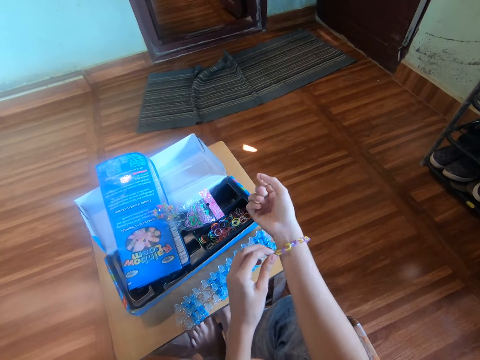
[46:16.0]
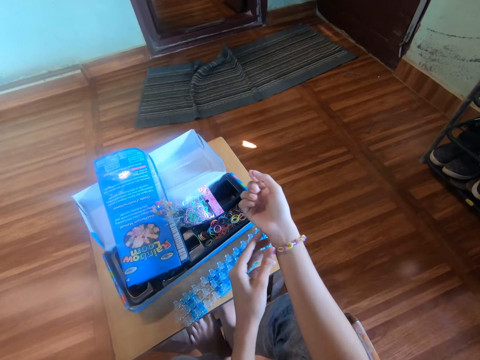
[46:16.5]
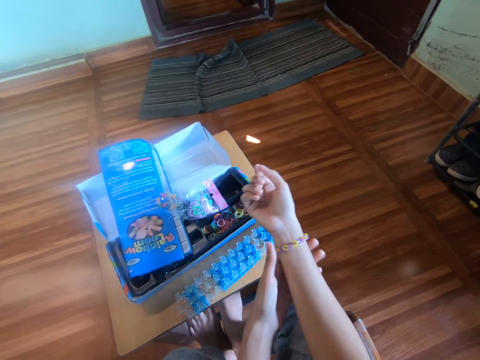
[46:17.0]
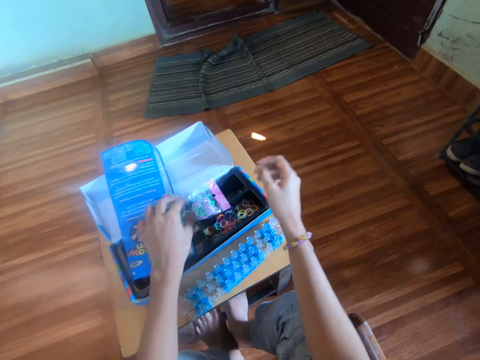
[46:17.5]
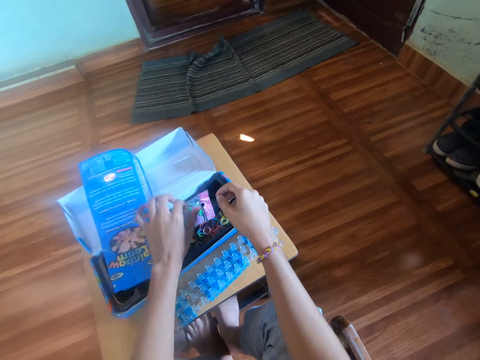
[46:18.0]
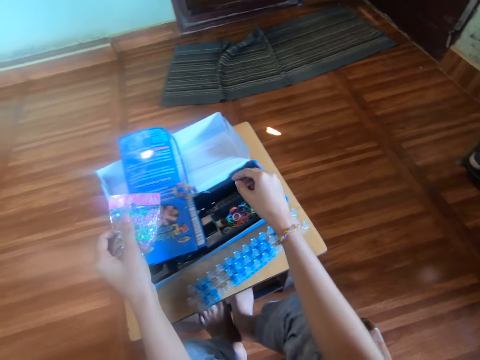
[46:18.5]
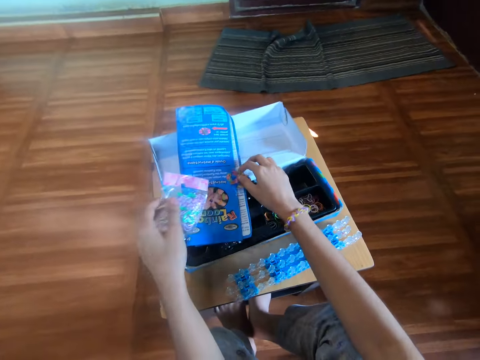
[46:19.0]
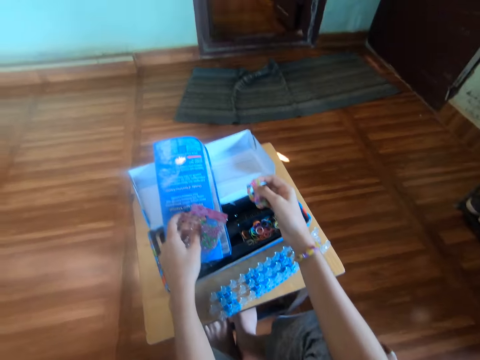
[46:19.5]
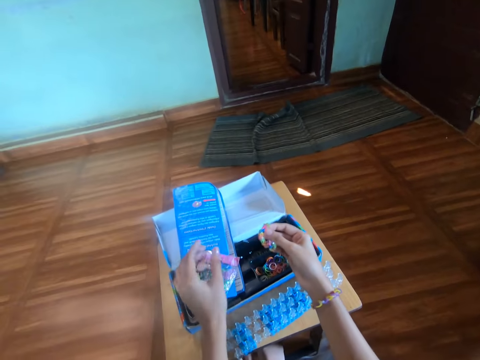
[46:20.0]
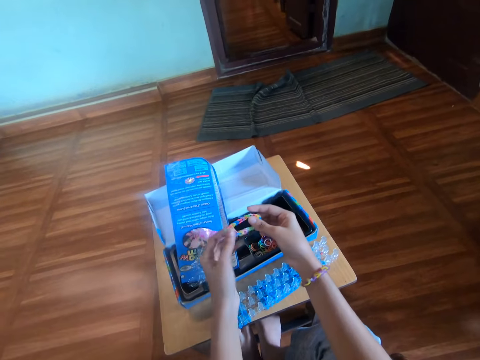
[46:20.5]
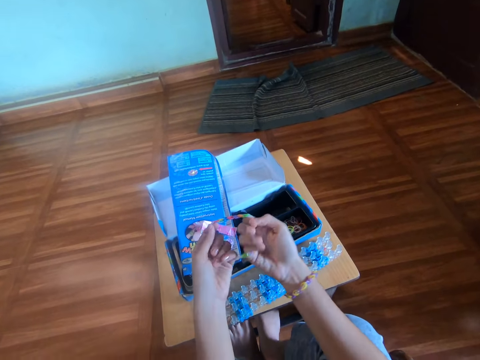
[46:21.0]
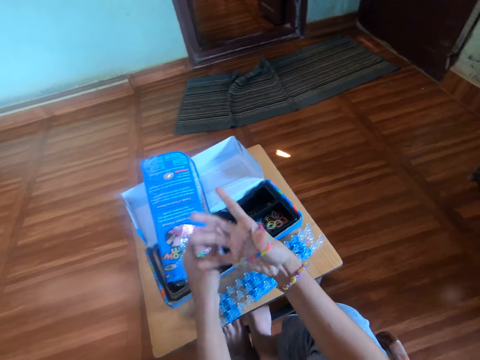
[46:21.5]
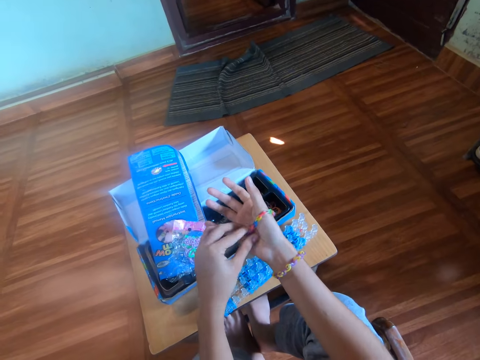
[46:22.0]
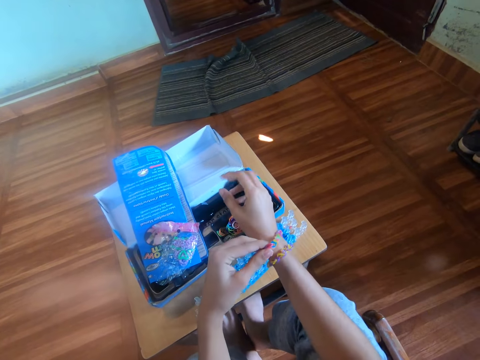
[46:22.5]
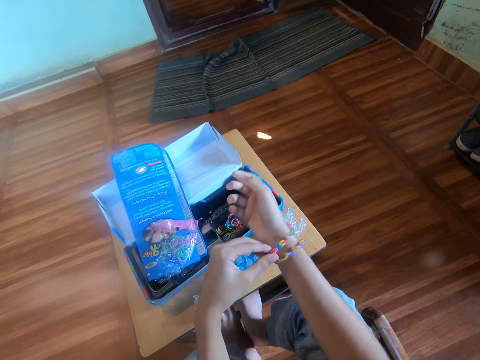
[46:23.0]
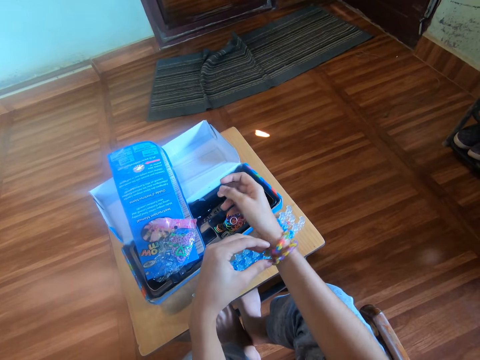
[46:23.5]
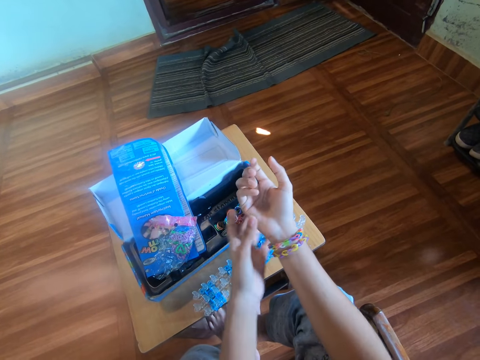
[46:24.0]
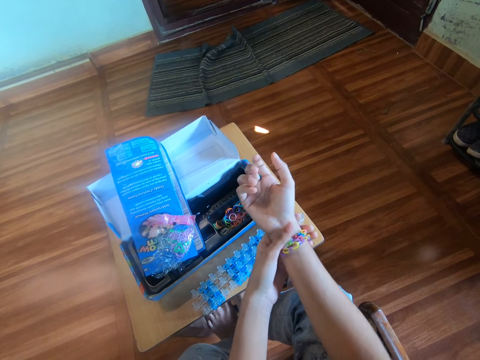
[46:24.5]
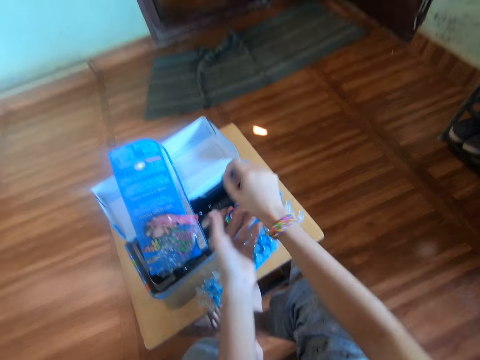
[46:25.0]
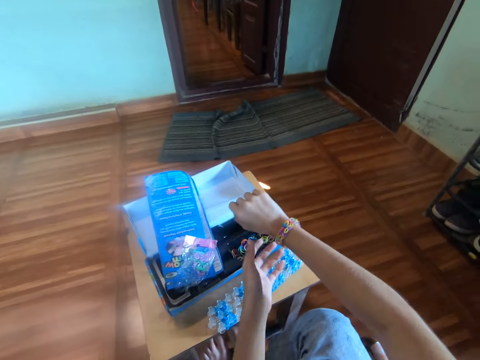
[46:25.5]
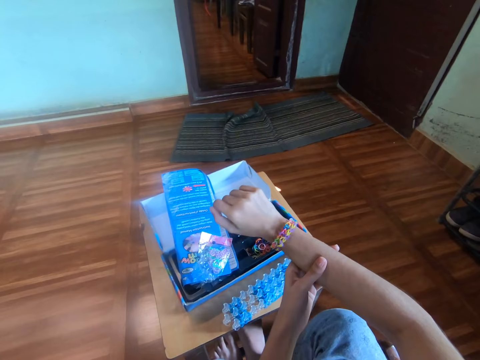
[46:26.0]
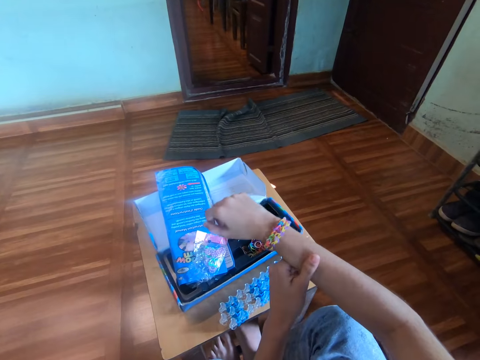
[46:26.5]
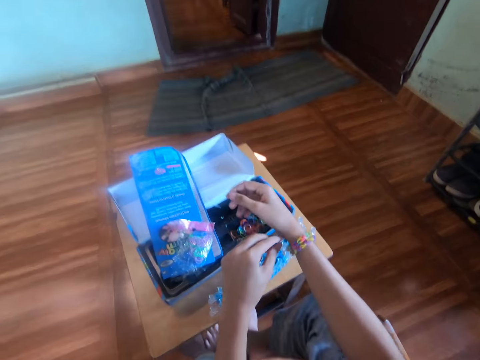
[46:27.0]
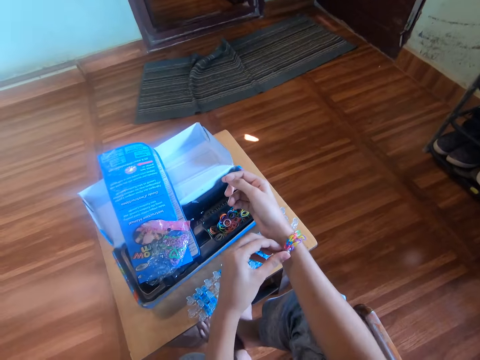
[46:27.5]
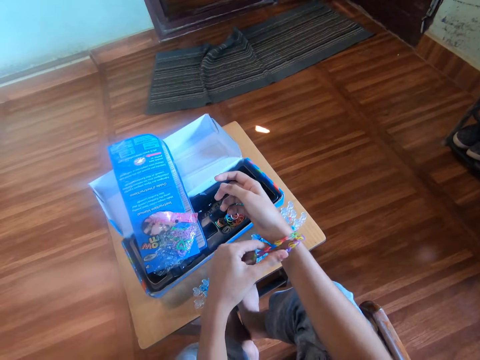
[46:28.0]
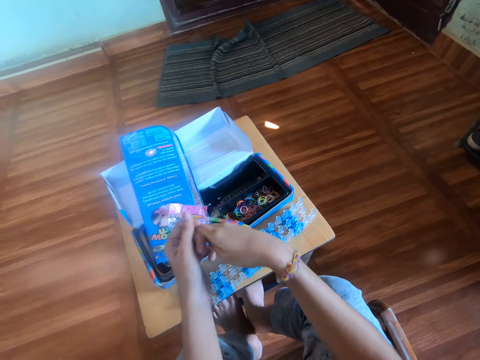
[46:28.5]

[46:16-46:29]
The camera wearer picks the nylon with the left hand. They pick a bracelet from the pack with the right hand. They drop the nylon on the pack. They wear the bracelet in the right hand with the left hand. They adjust the bracelet on the right hand with the left hand. They turn the right arm. They hold the right arm with the left hand. They remove the second bracelet from the right hand with the left hand.

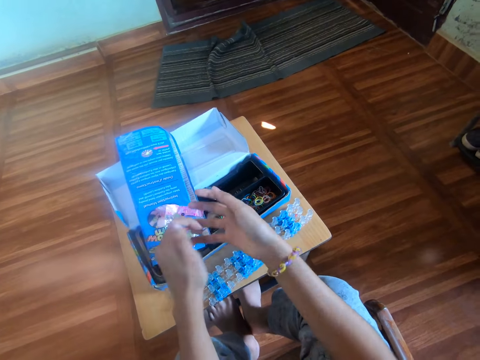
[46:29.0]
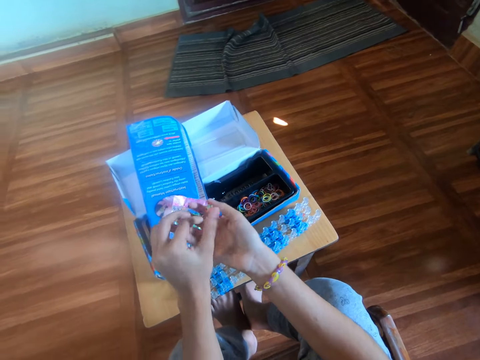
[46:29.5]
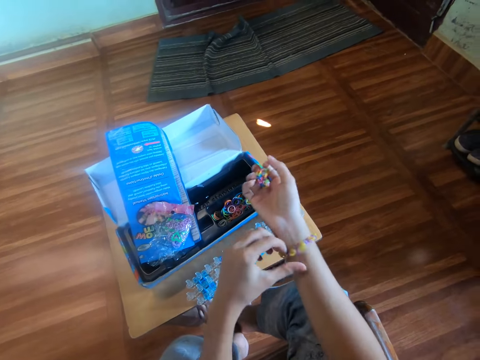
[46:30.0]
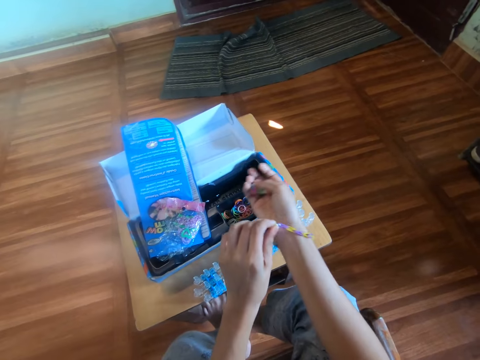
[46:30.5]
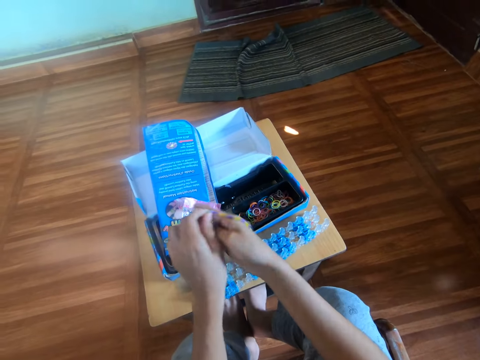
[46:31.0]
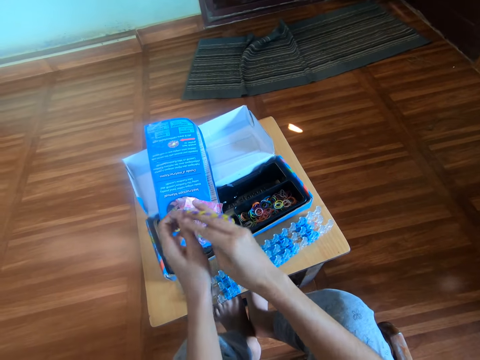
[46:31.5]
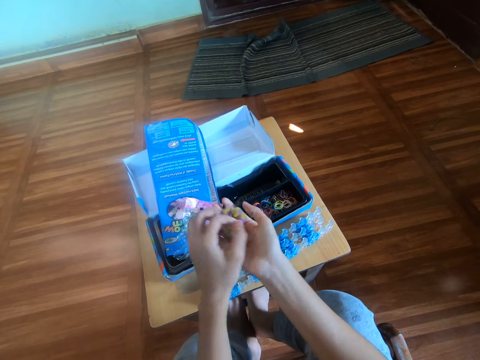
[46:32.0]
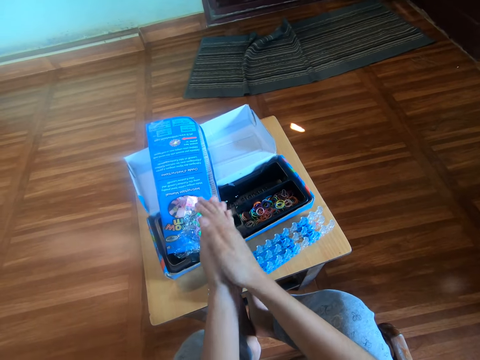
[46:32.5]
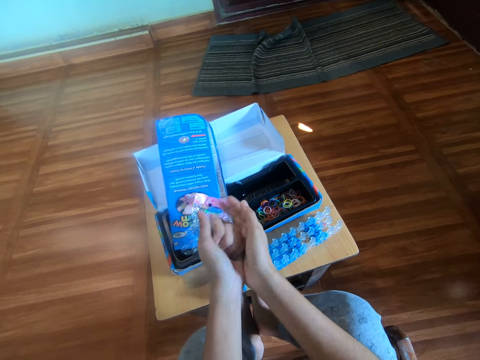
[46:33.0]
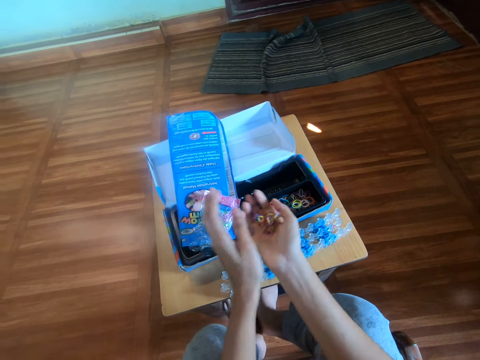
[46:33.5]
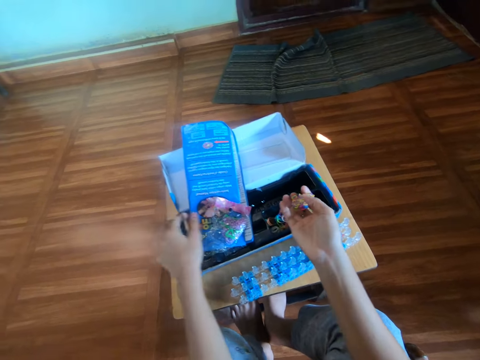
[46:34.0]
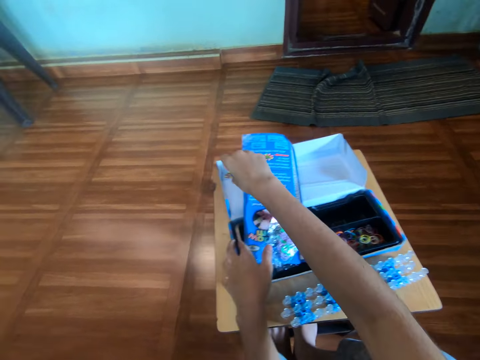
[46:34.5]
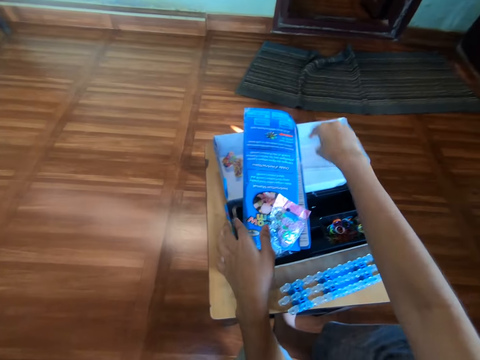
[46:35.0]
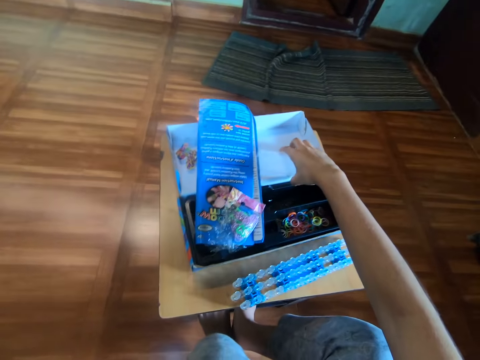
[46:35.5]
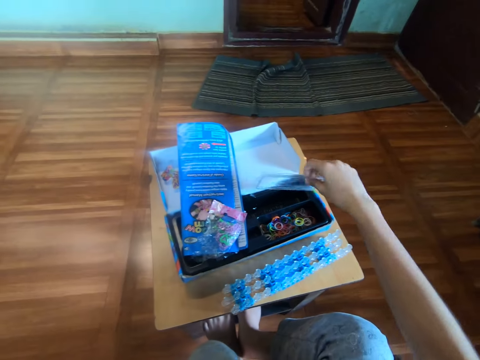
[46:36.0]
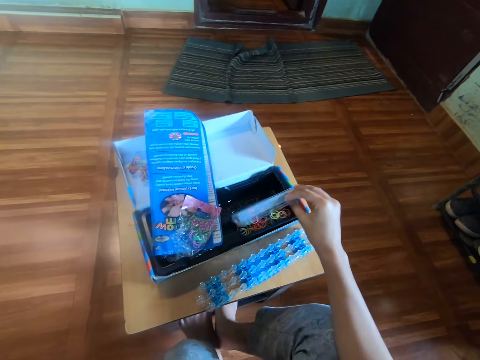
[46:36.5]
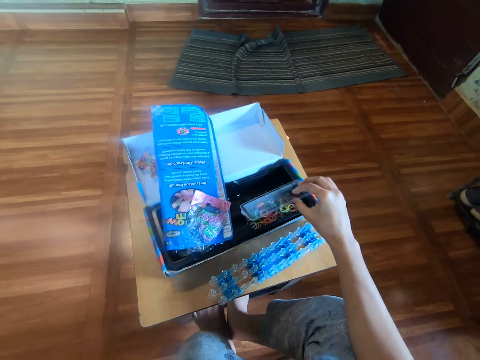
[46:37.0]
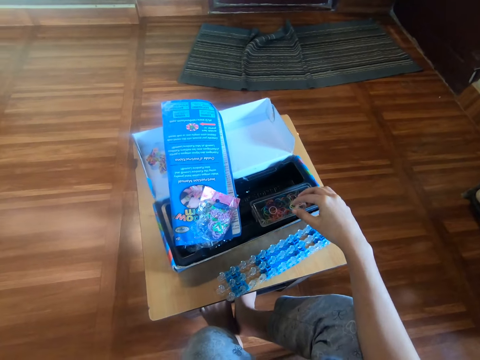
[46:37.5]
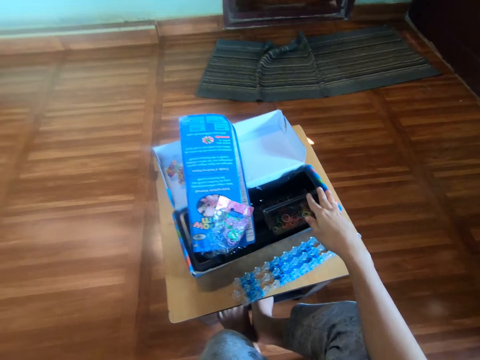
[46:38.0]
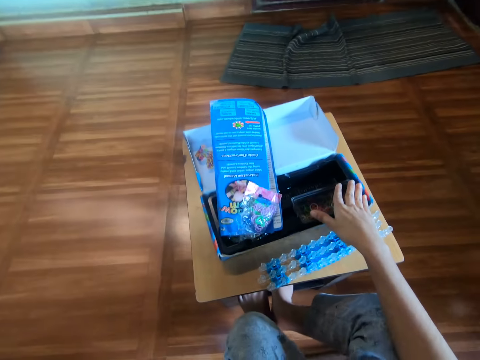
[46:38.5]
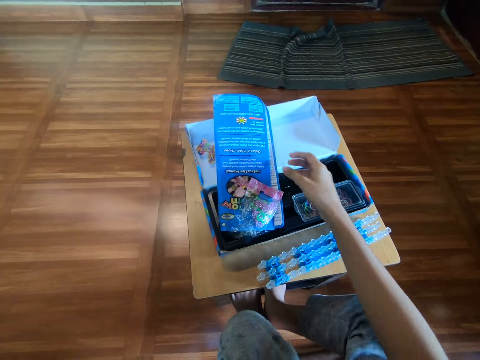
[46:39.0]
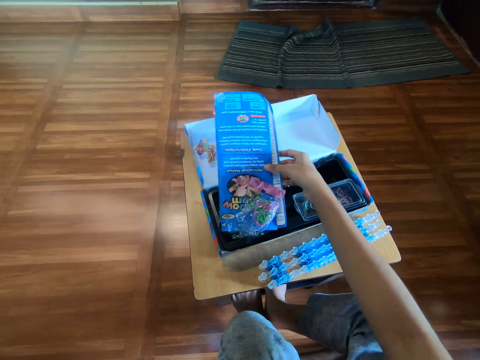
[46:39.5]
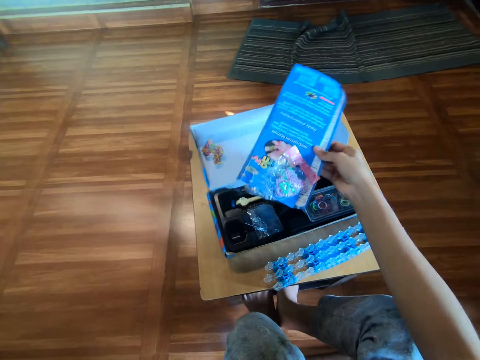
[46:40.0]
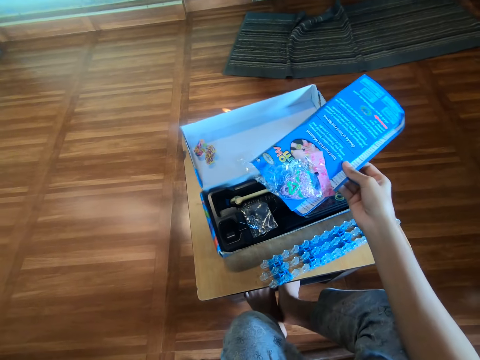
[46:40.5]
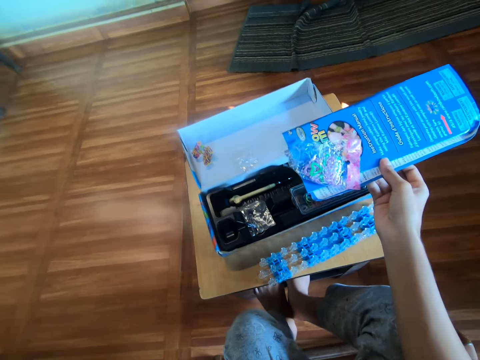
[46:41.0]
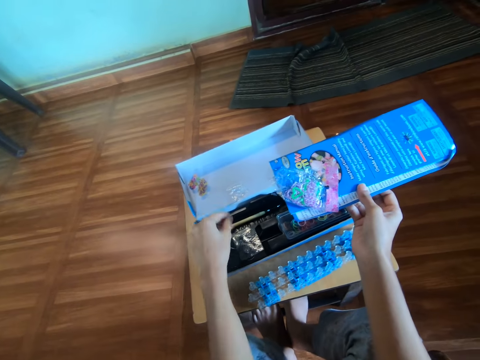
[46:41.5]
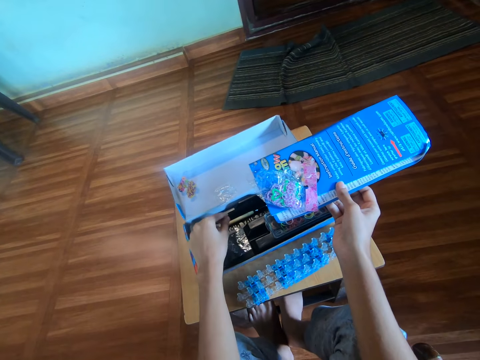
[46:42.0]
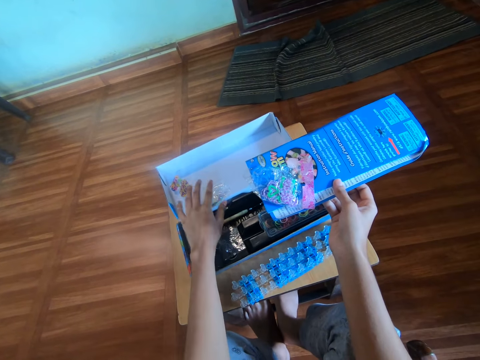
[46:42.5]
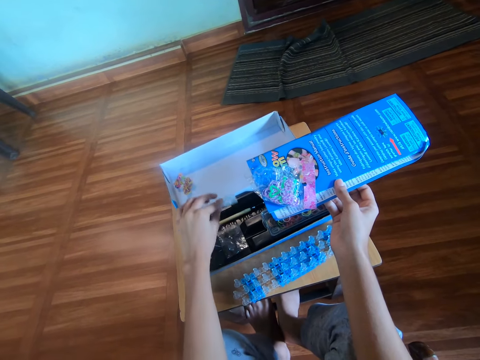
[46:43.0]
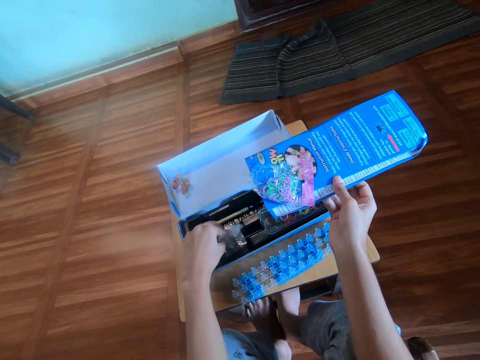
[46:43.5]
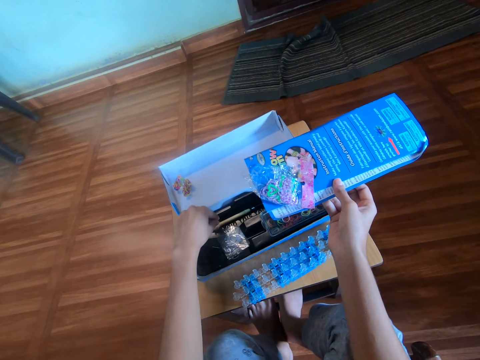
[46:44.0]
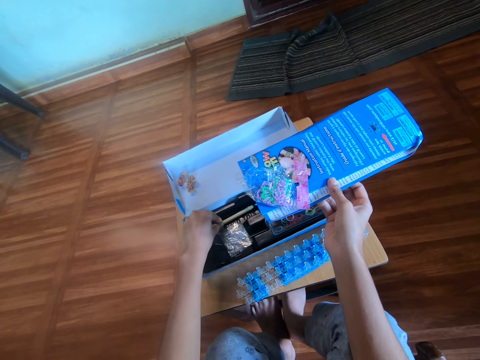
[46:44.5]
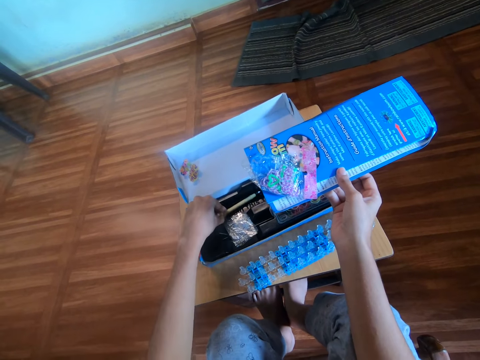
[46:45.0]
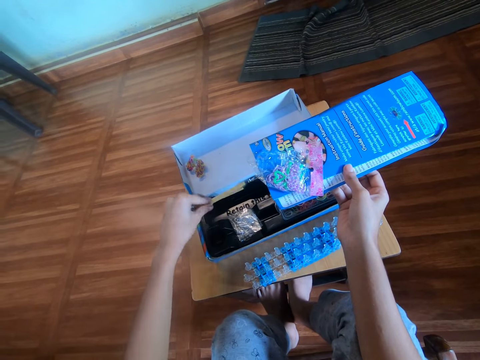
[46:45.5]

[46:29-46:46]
The camera wearer puts the bracelet in the right hand from the left hand. They hold the rubber band bracelet. They remove the first bracelet from the right hand with the left hand. They put the bracelet in the right hand from the left hand. They hold the rubber band bracelet. They move the bracelet to the left hand. They move the bracelet to the right hand. They drop the bracelet on the pack with the right hand. They pick a plastic cover or clear plastic board with the right hand. They cover the rubber band section of the pack with the right hand. They put the clear plastic board in the loom kit. They pick the booklet with the right hand. They pick a small nylon from the pack with the left hand. They drop the small nylon in the pack with the left hand. They move the hook or crochet hook grip with the left hand. They pick the crochet hook grip.
